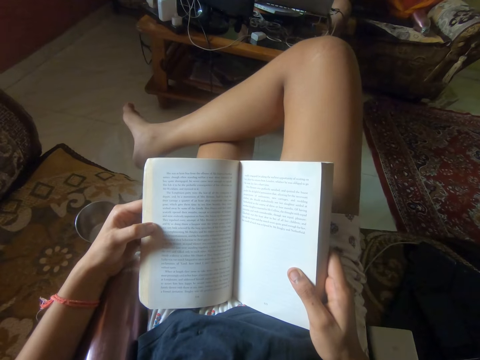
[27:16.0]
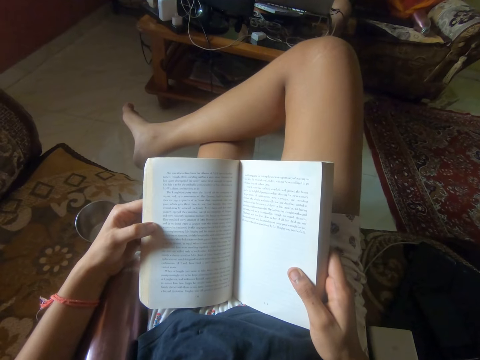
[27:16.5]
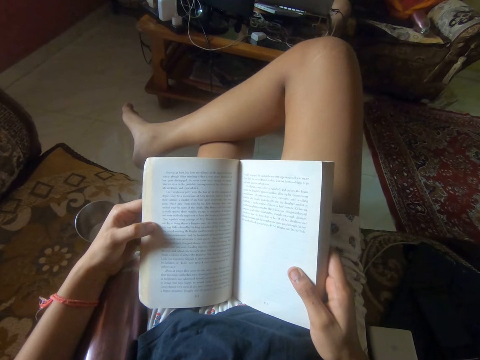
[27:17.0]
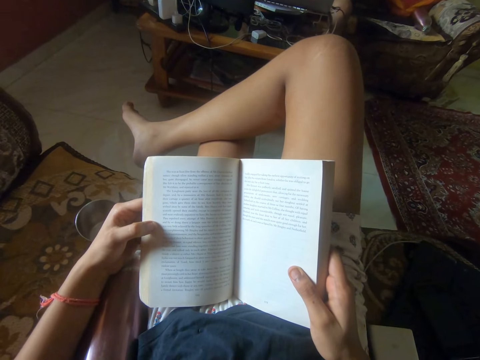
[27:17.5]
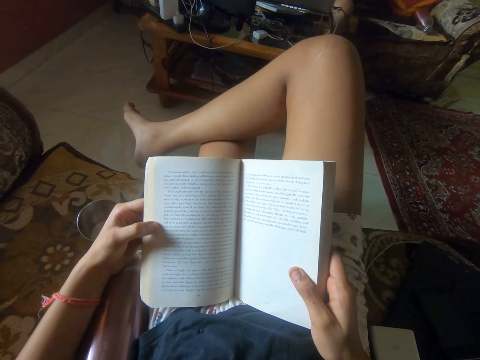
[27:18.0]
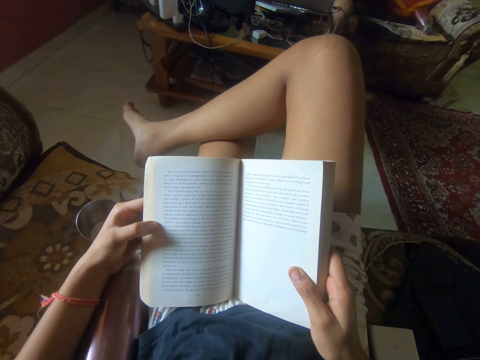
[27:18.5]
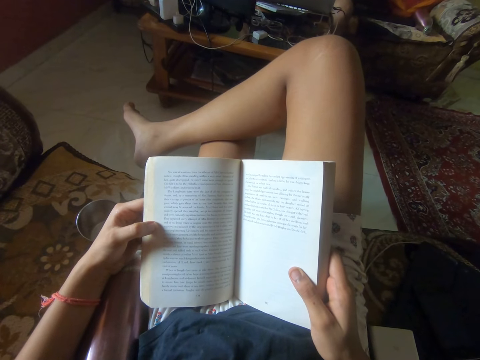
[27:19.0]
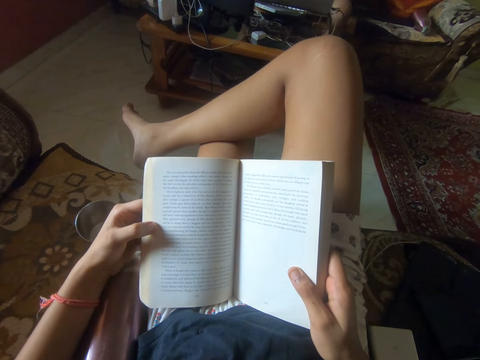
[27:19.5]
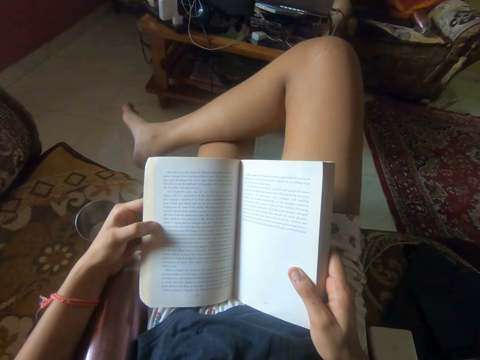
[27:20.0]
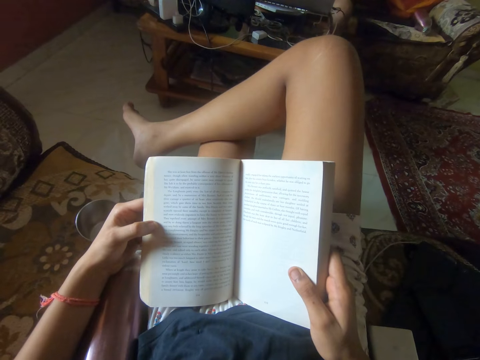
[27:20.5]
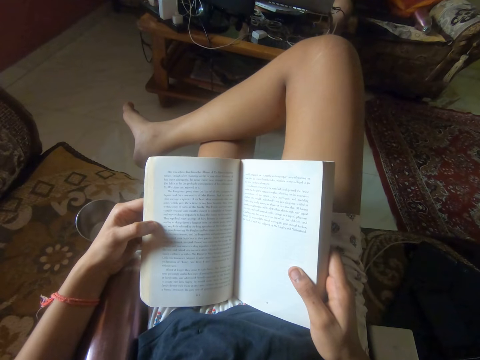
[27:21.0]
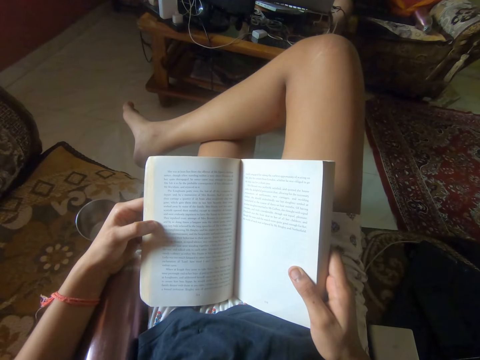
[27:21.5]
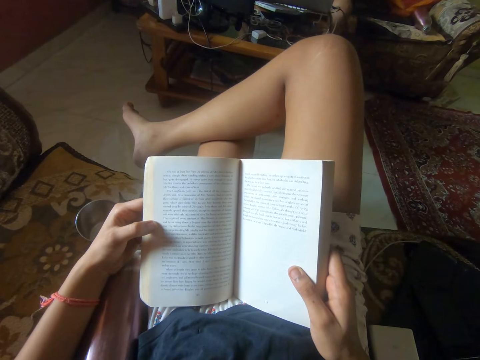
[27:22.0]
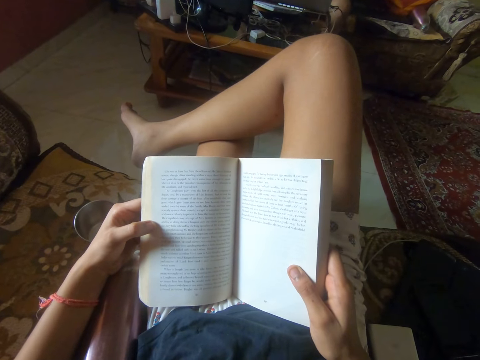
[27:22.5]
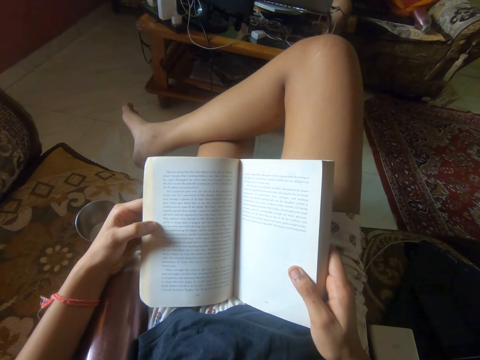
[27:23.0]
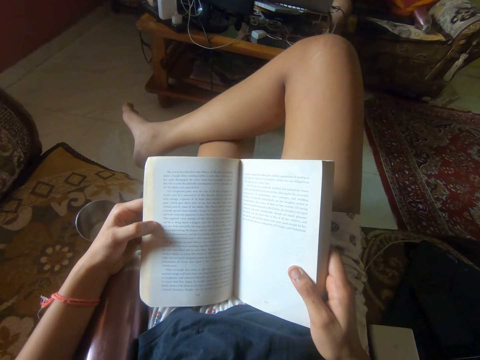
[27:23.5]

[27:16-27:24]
The camera wearer reads the book.

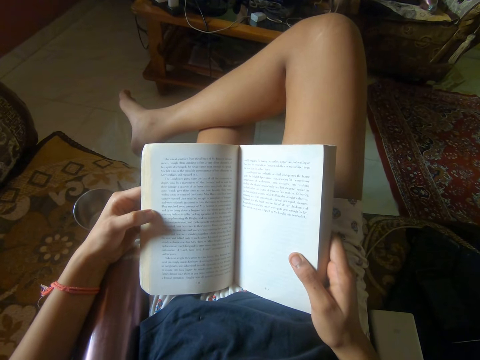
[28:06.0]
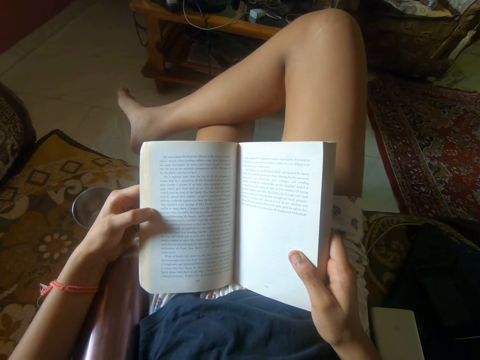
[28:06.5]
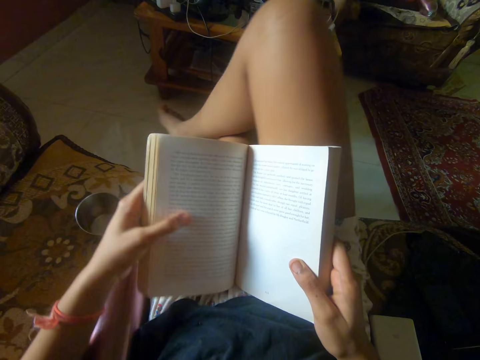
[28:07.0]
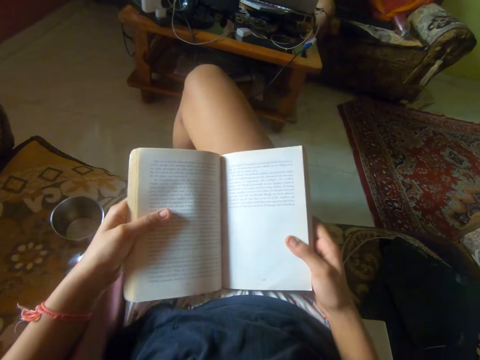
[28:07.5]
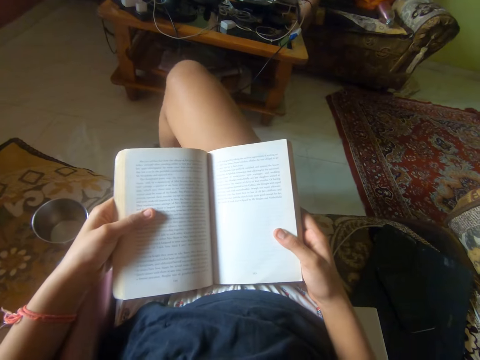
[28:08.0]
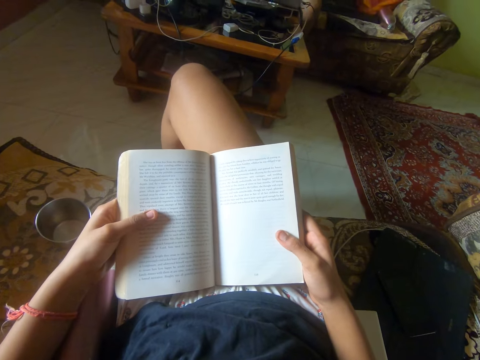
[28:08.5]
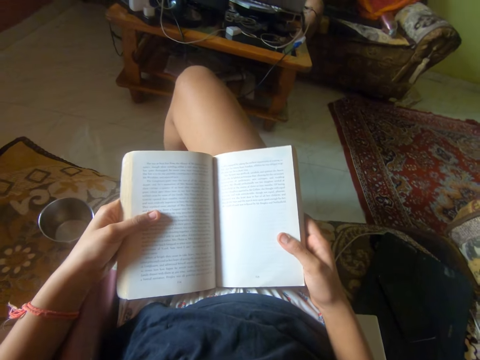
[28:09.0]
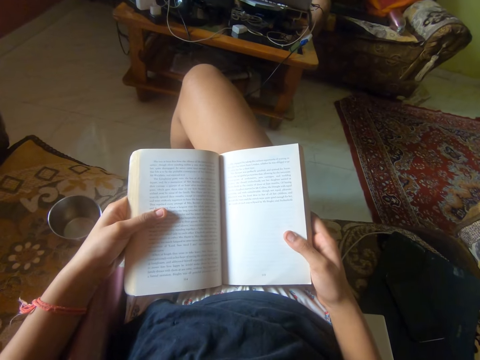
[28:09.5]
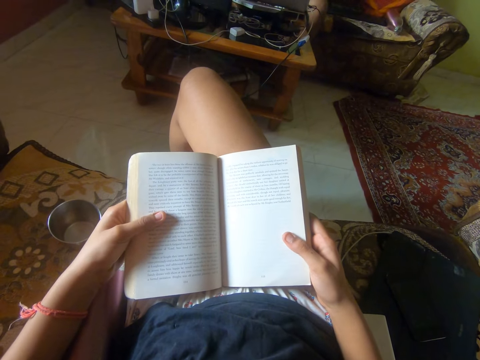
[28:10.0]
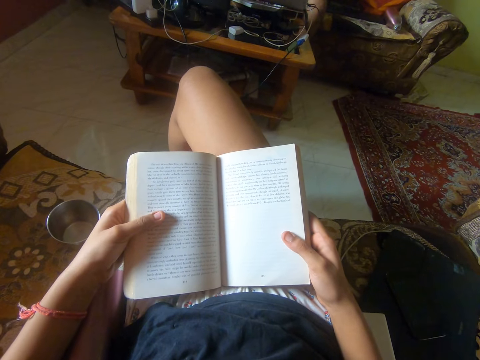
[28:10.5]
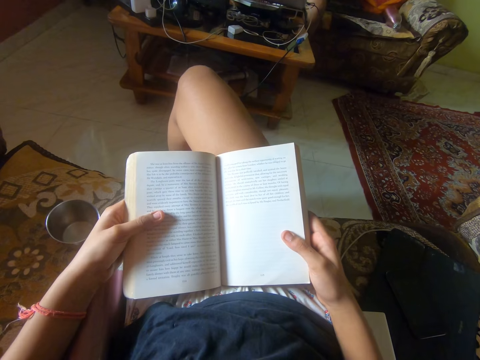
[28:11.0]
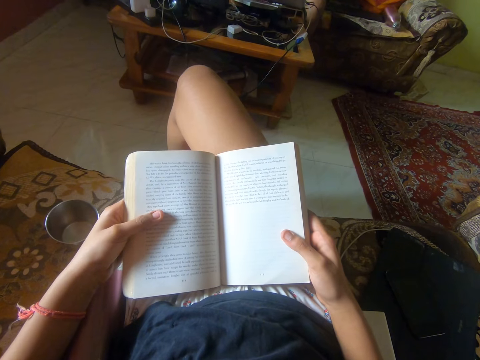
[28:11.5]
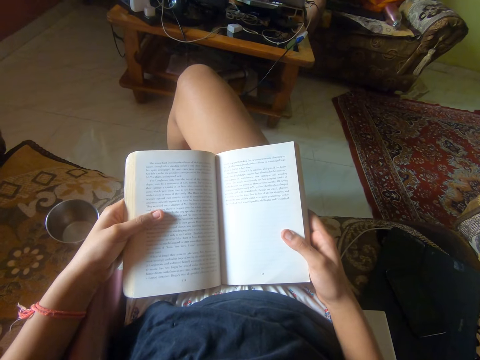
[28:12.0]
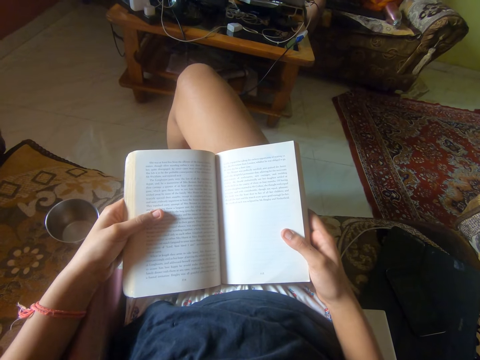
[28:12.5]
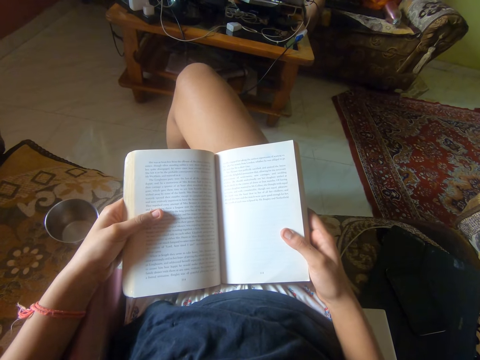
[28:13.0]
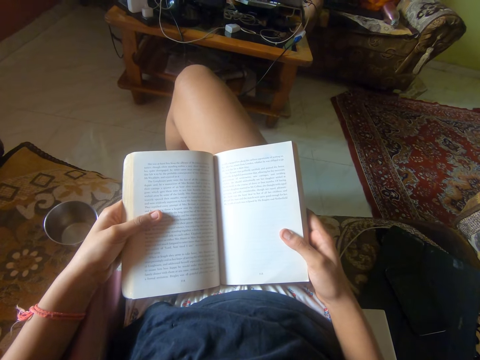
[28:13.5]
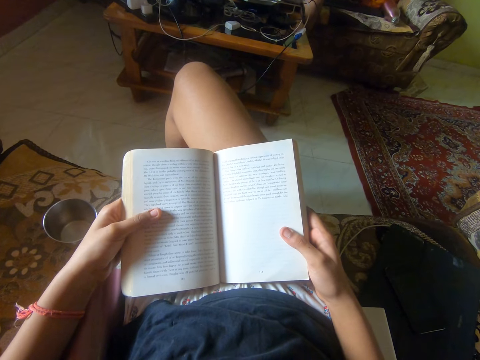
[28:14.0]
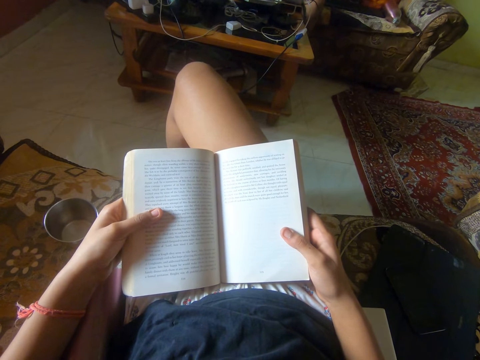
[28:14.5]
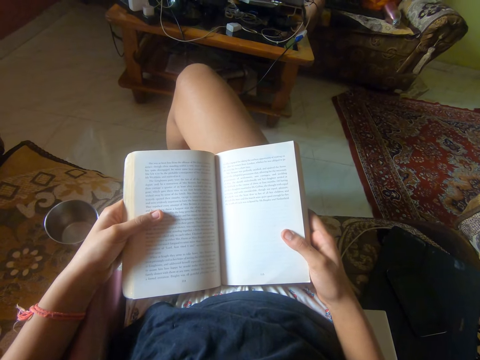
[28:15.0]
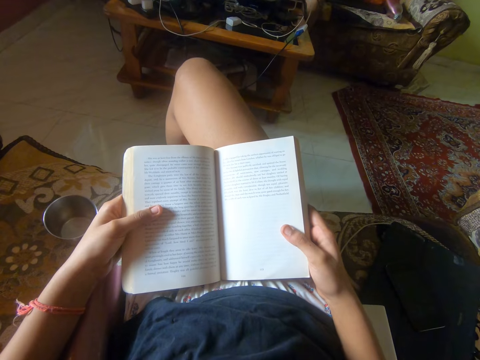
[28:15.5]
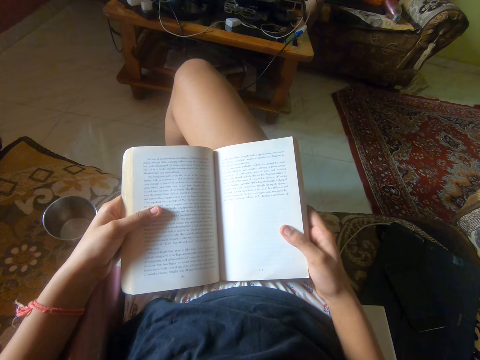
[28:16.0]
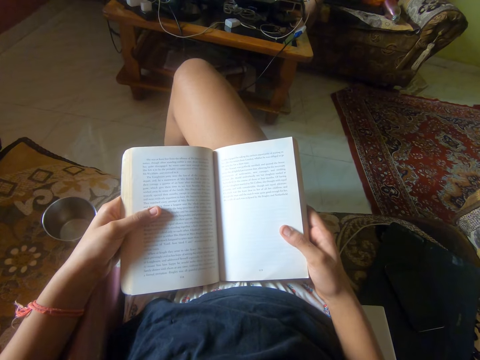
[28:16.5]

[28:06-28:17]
The camera wearer moves her right leg. She reads the book.

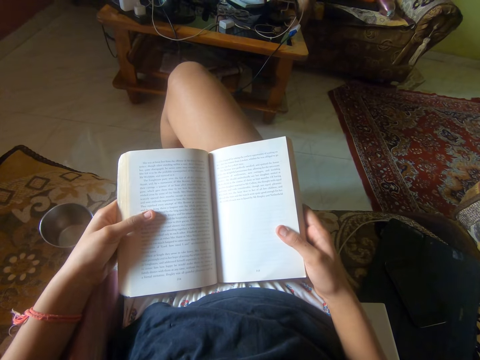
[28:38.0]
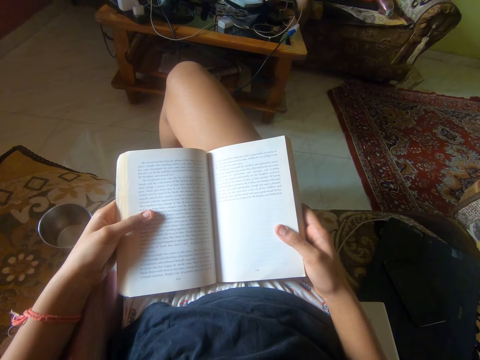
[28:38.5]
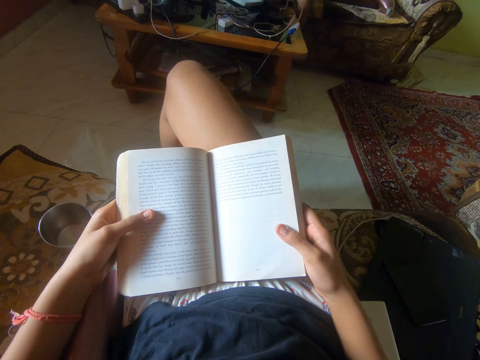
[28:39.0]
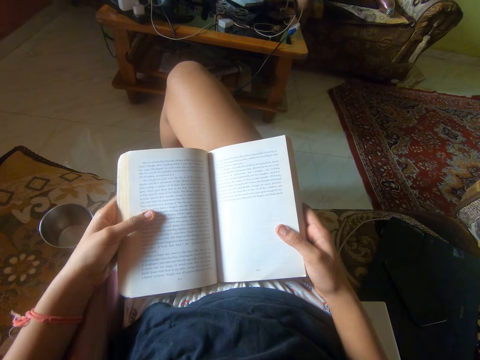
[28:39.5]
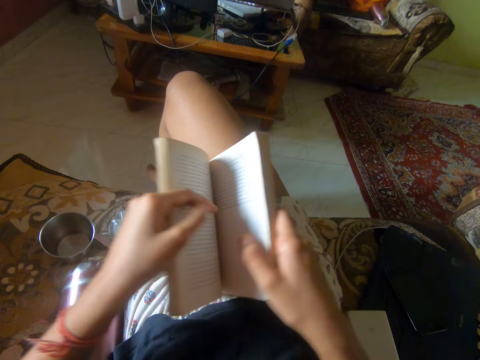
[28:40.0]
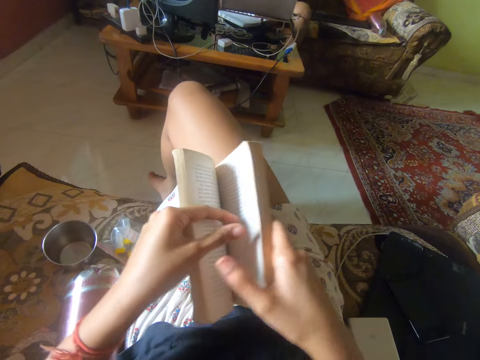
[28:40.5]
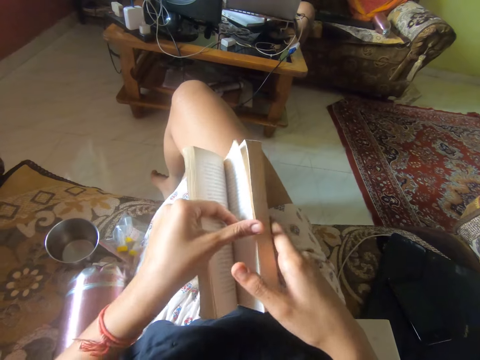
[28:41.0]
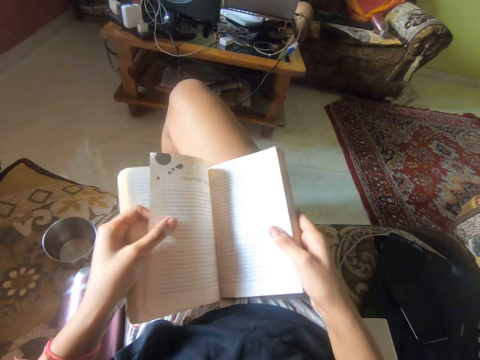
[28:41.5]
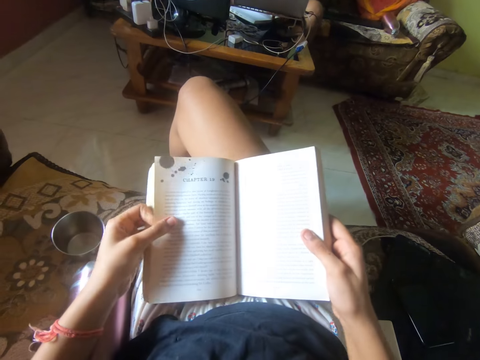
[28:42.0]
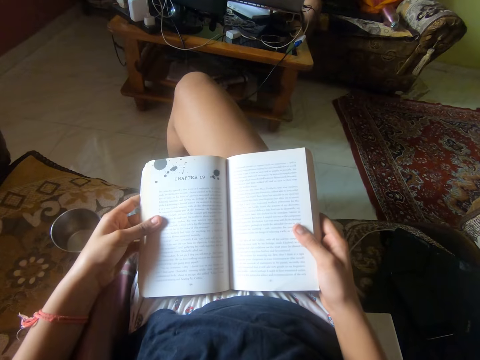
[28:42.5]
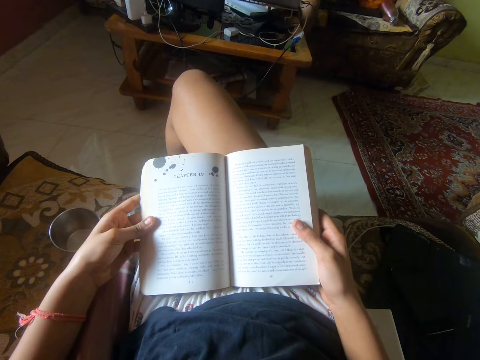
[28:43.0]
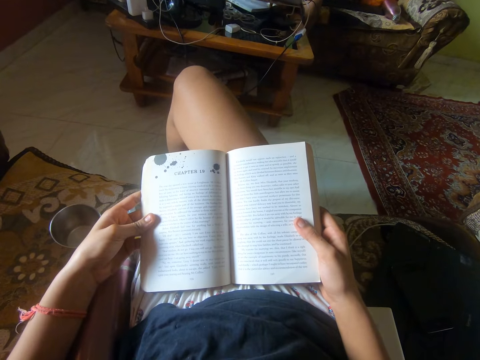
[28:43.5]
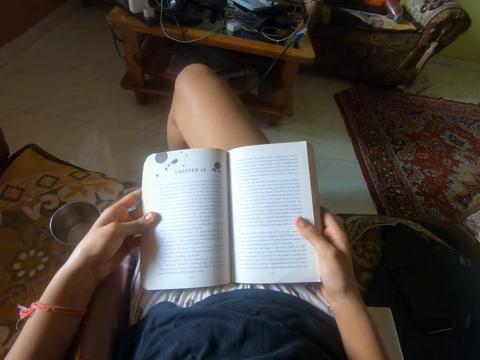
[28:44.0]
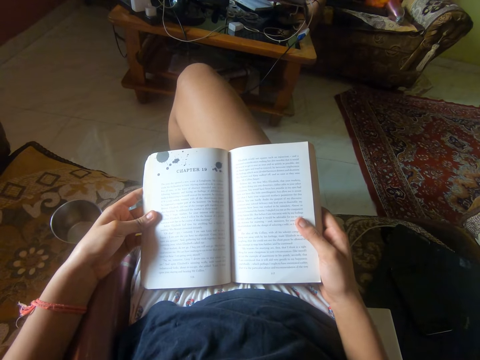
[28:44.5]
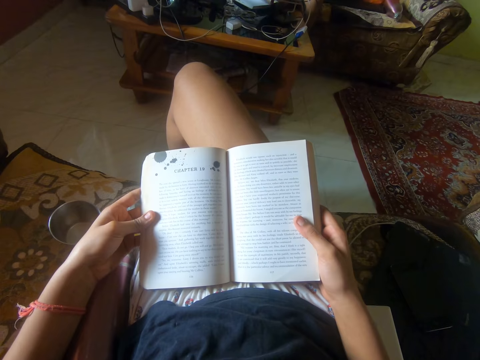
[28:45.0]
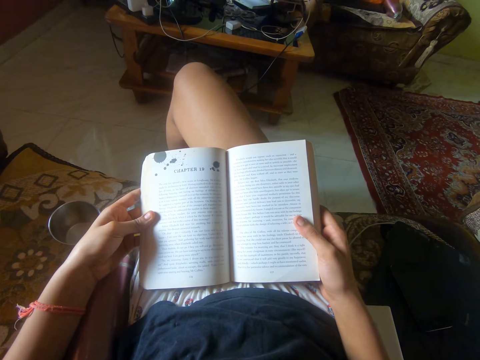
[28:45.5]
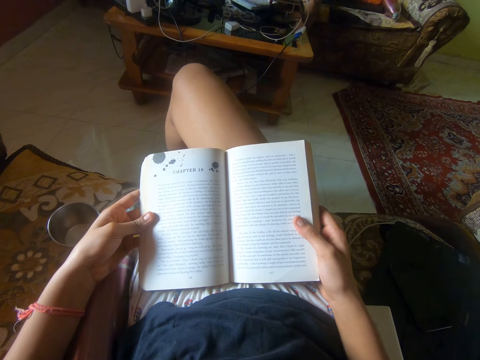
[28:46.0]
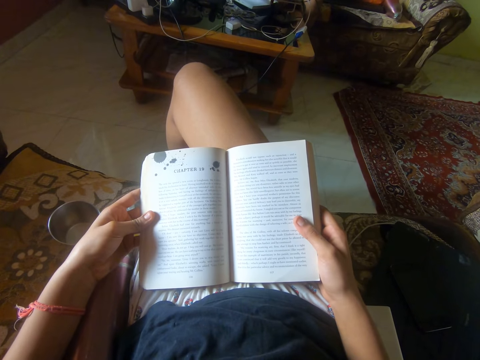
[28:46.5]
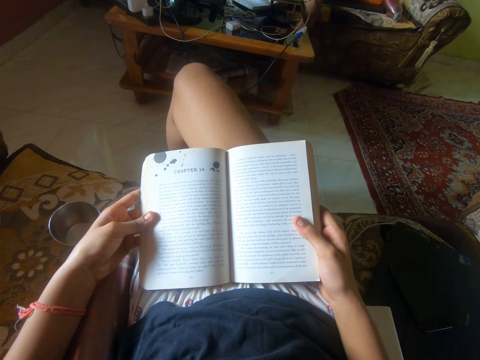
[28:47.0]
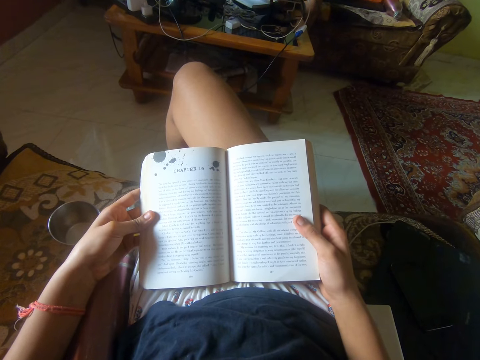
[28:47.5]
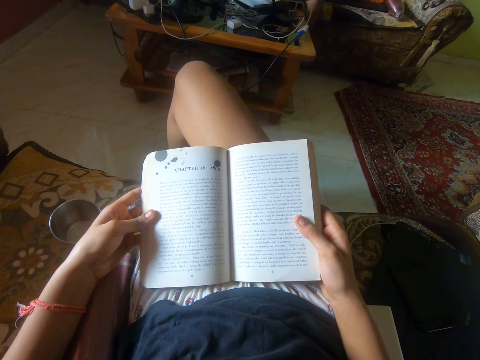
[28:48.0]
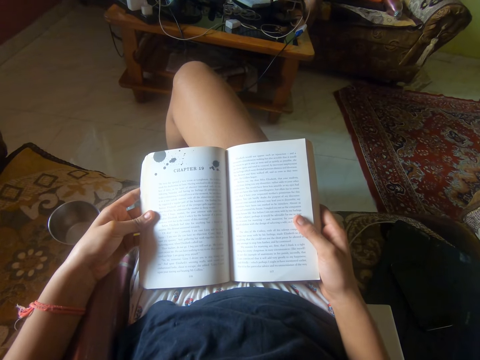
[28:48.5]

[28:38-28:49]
The camera wearer opens the book. She turns the next page with her left hand. She reads the book on the lap.
